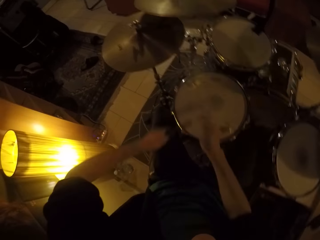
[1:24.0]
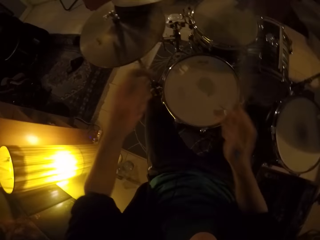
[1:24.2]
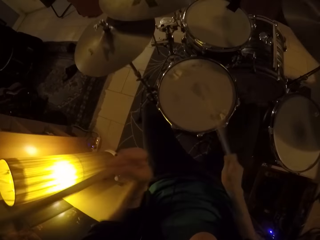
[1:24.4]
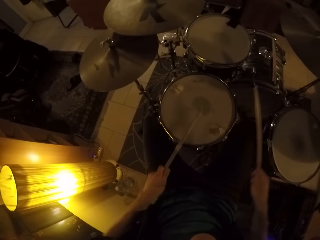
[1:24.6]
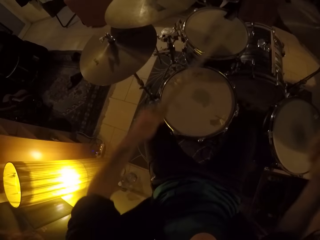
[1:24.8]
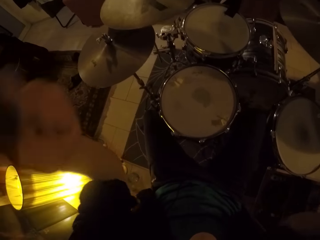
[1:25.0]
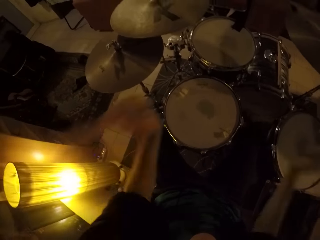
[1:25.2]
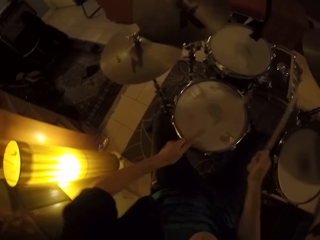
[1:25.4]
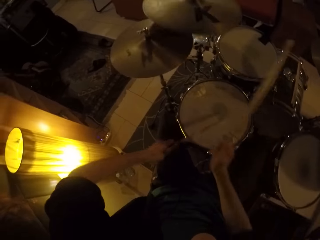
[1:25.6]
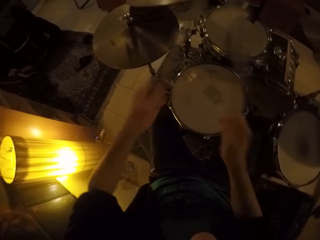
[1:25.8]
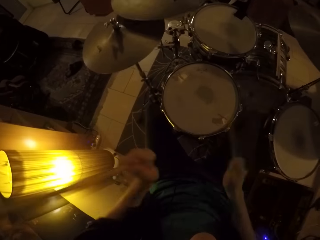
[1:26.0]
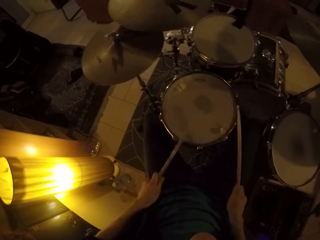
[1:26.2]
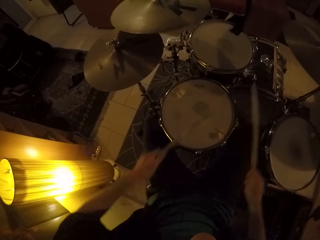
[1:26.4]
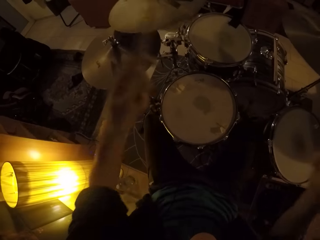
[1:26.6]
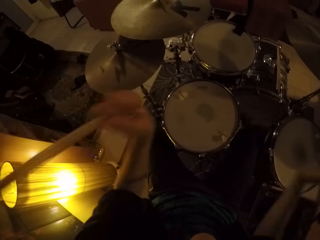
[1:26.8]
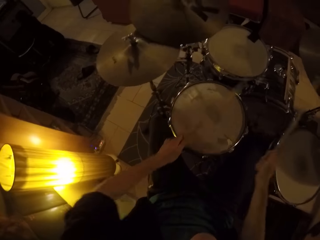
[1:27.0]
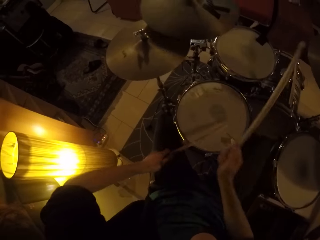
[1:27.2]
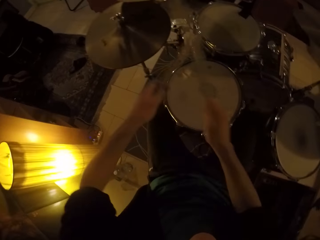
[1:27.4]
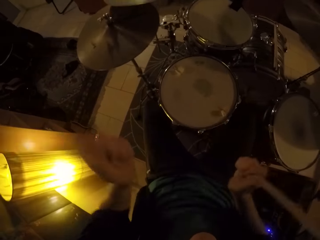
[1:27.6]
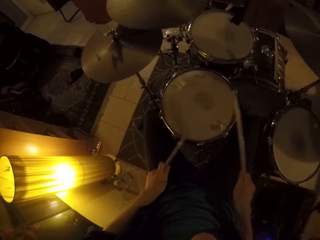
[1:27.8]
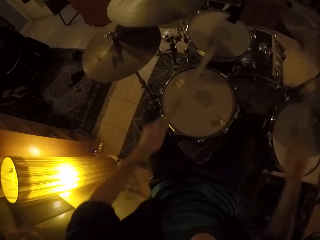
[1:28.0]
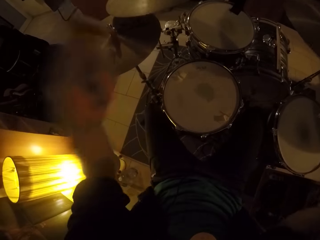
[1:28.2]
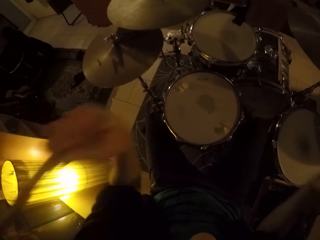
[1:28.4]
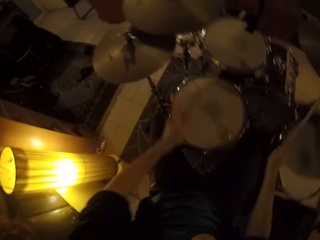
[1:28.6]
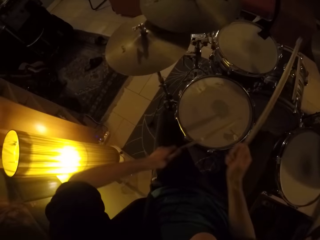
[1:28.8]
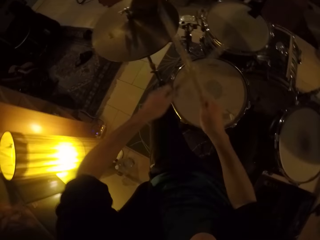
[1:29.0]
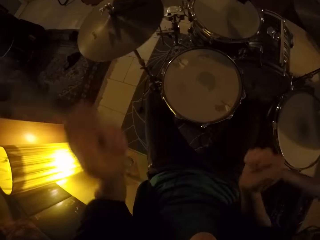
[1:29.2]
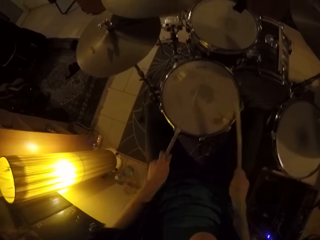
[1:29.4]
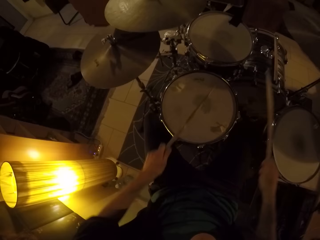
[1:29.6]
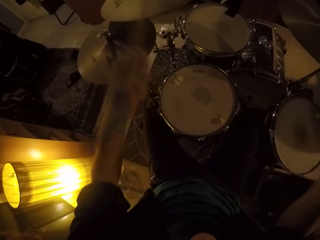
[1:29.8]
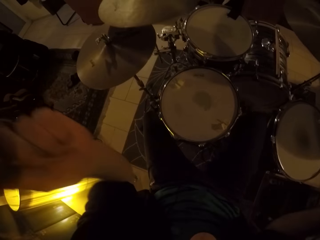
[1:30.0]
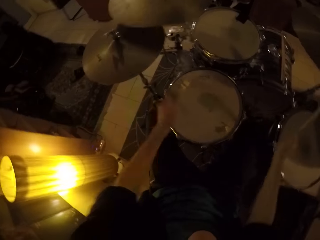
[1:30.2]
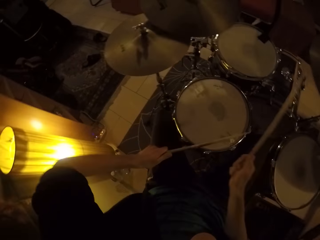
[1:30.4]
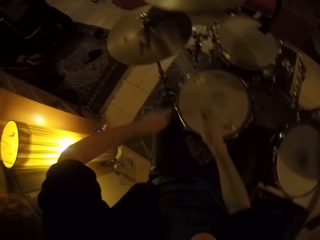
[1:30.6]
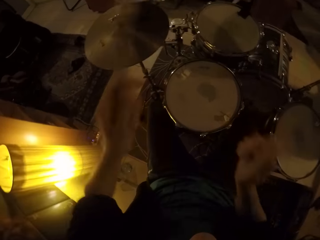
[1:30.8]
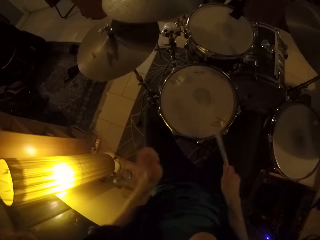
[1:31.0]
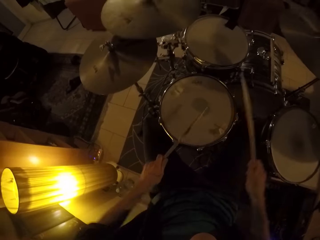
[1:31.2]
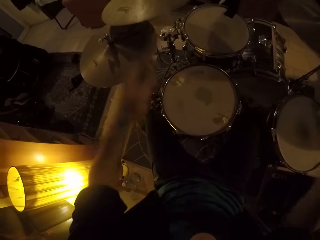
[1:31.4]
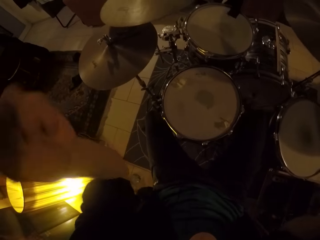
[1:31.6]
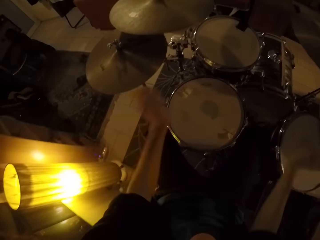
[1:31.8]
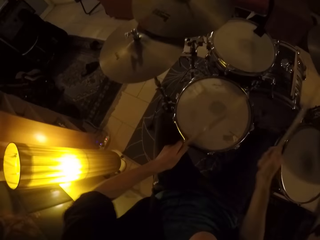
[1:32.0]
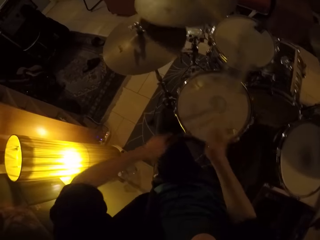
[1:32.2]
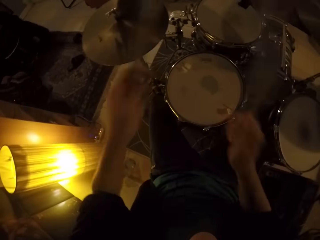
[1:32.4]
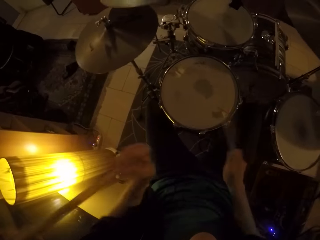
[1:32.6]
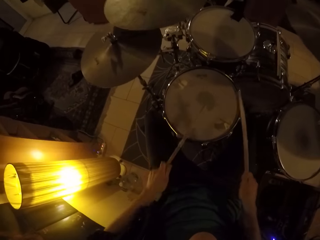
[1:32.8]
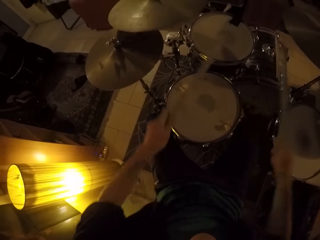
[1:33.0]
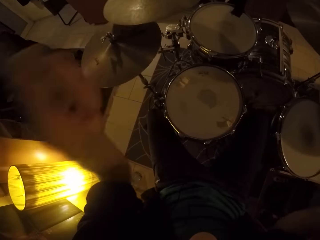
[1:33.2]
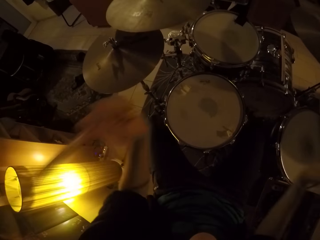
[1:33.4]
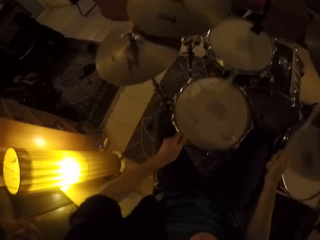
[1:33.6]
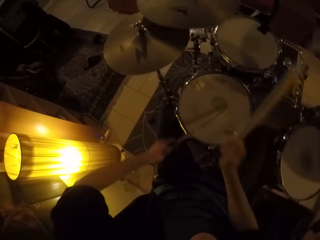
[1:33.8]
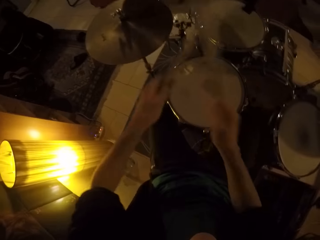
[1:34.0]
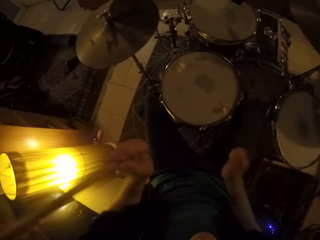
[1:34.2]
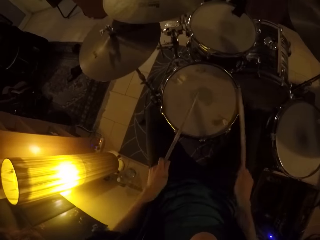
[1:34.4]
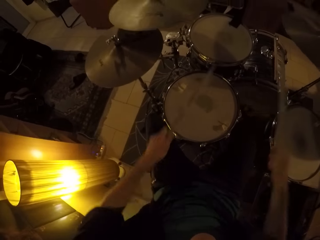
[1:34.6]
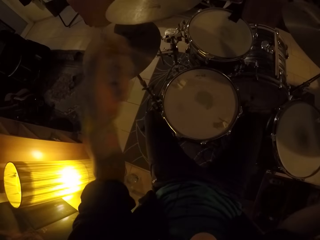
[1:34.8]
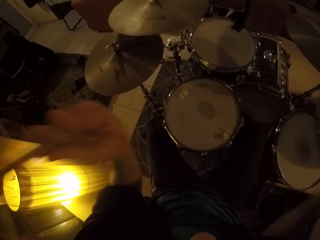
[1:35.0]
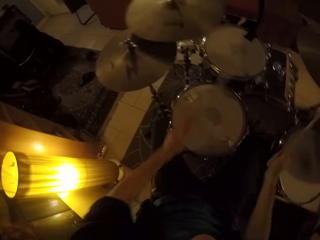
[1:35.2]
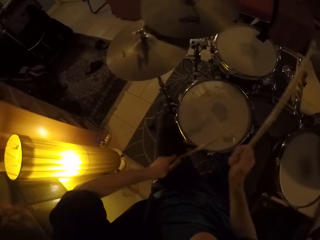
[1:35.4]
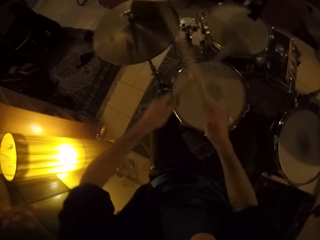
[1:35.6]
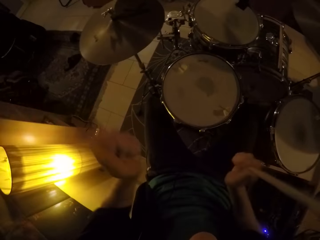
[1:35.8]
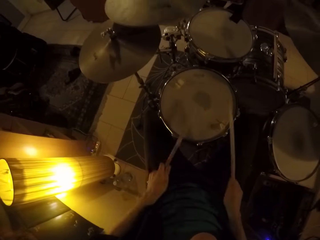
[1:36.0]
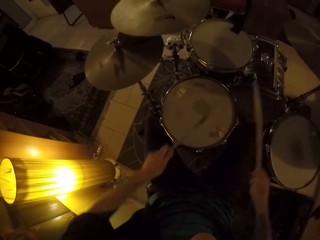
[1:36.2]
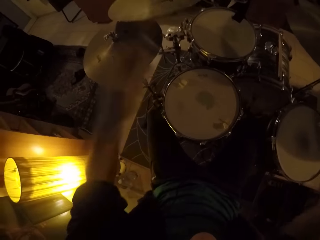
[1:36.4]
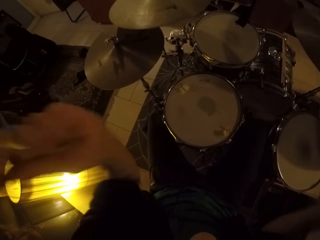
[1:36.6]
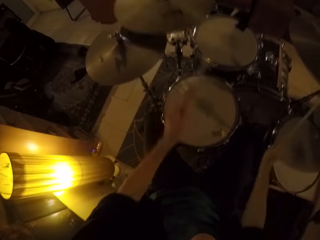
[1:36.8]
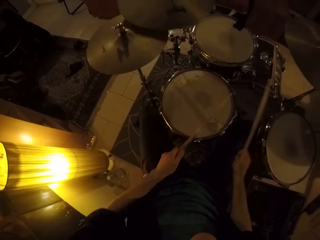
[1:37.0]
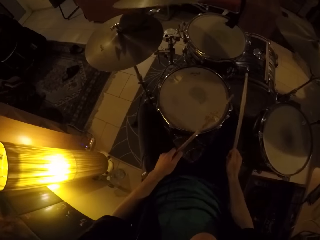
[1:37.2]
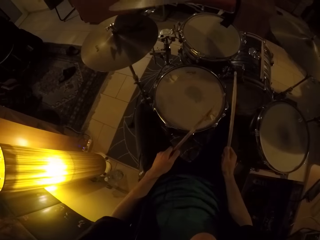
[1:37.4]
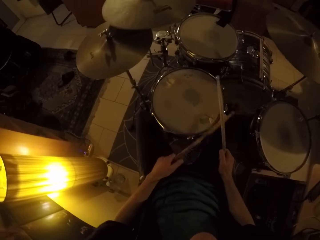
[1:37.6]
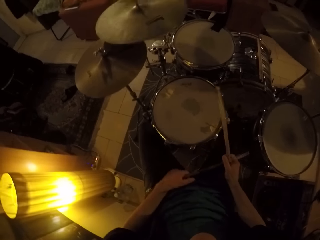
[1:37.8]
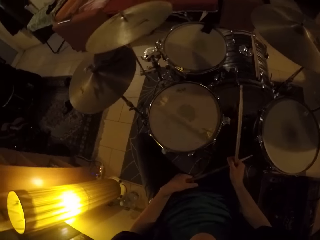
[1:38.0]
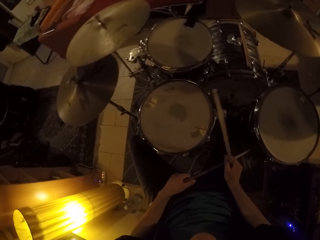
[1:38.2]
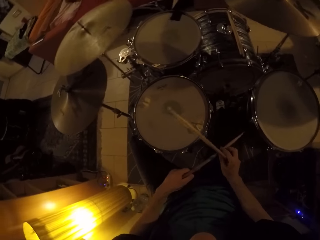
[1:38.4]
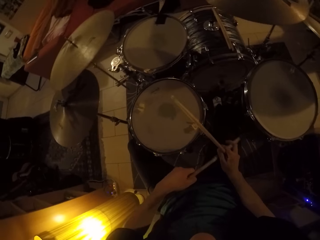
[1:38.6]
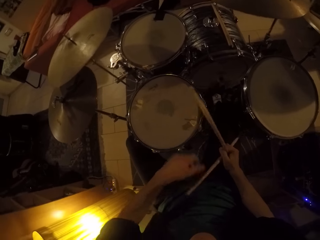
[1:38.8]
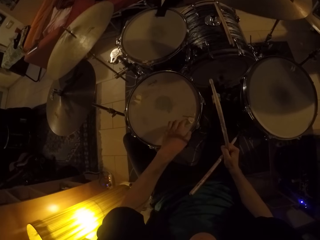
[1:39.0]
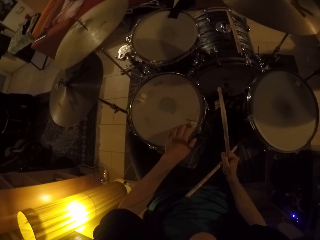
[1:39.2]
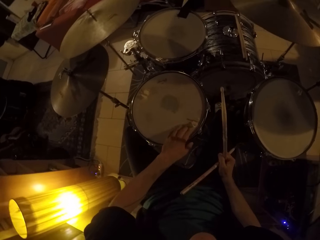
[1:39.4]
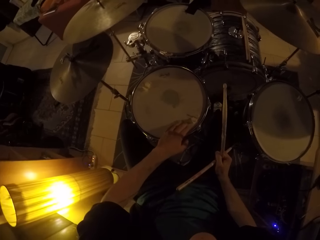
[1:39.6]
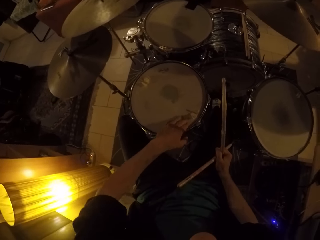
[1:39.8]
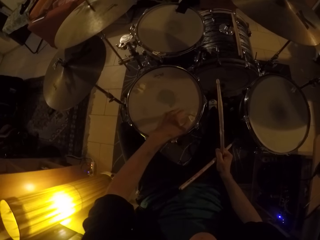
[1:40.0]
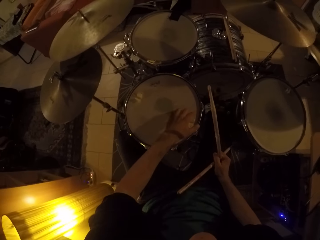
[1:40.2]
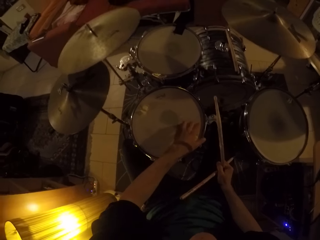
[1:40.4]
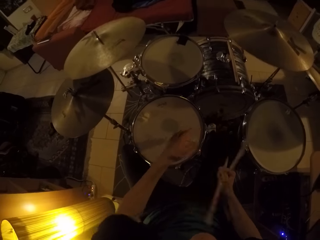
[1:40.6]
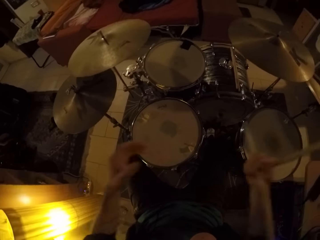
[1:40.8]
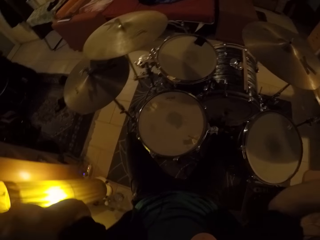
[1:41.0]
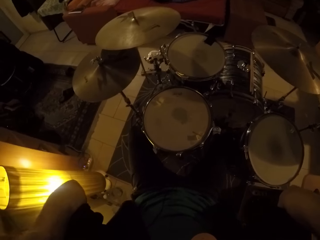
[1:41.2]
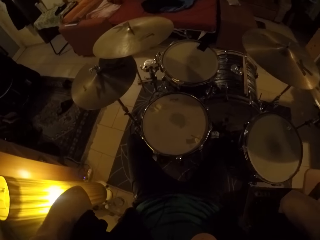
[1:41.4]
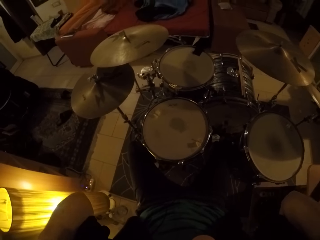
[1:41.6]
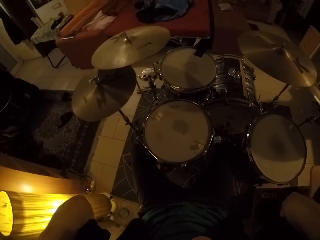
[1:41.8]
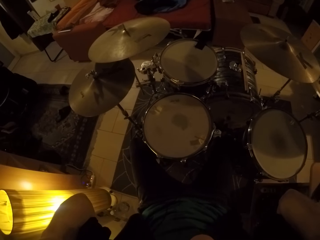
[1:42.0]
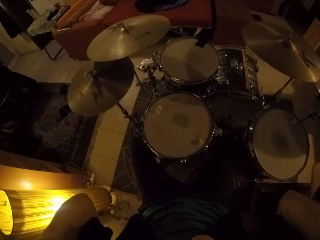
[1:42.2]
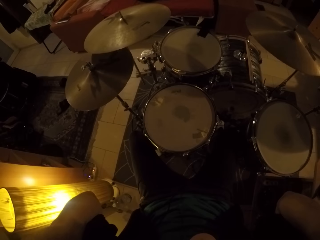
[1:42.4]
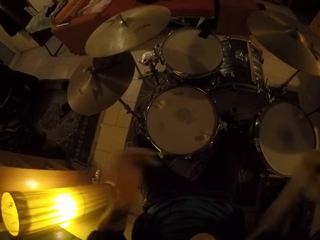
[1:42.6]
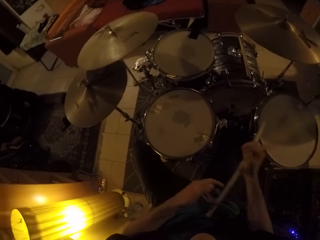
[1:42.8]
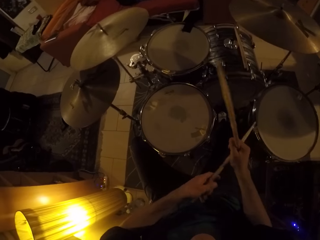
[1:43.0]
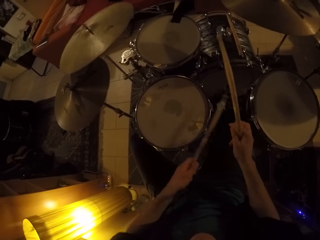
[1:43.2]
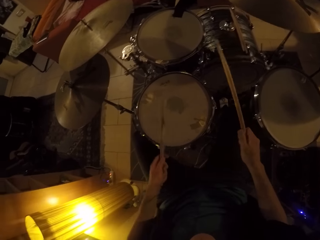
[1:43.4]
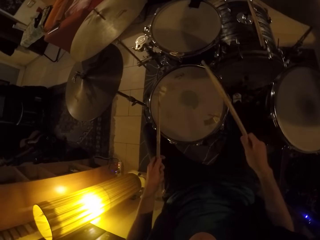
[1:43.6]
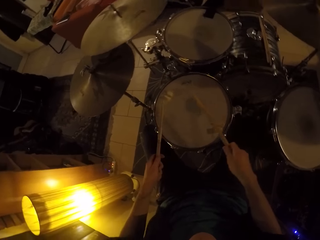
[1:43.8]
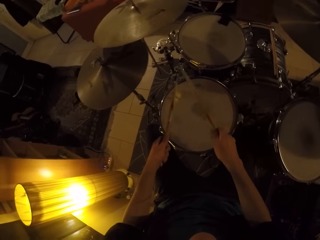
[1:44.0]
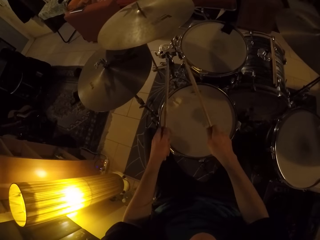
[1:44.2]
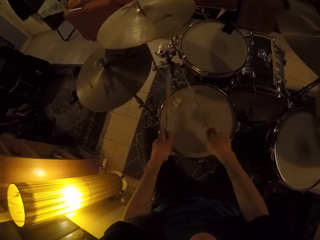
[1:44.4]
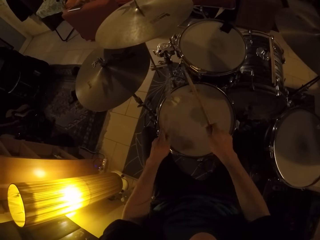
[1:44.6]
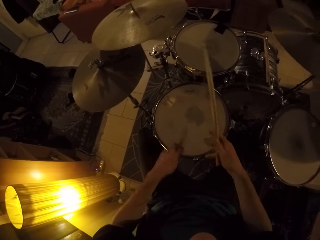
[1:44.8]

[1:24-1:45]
The camera wearer hits the drum cymbals with drum sticks. He hits the snare drum with the left hand drum stick. He raises his hands with the drum sticks. He hits the snare drum with the left hand drum stick. He raises his hands with the drum sticks. He hits the drum cymbals with the drum sticks. He raises his hands with the drum sticks. He hits the drum cymbals with the drum sticks. He raises his hands with the drum sticks. He hits the drum cymbal with the left hand drum stick. He hits the drum cymbal with the right hand drum stick. He raises his hands with the drum sticks. He hits the snare drum with the left hand drum stick. He hits the drum cymbals with the drum sticks. He hits the drum cymbals with the drum sticks repeatedly. He hits the snare drum with the left hand drum stick. He raises his hands with the drum sticks. He hits the drum cymbal with the right hand drum stick. He hits the drum cymbal with the right hand drum stick again. He hits the snare drum with the left hand drum stick. He raises his hands with the drum sticks. He hits the snare drum with the drum sticks. He raises his hands with the drum sticks. He hits the snare drum with the left hand drum stick. He raises his hands with the drum sticks. He hits the snare drum with the drum sticks. He raises his hands with the drum sticks. He hits the snare drum with the drum sticks. He raises his hands with the drum sticks. He hits the drum cymbals with the drum sticks. He places the right hand drum stick in the left hand. He passes the drum stick from his left hand to his right hand. He places his left hand on the snare drum. He raises his hands. He adjusts a camera on his head with both his hands. He drops his hands. He picks the drum stick from the right hand. He beats the drum with the drumsticks in his hands.
